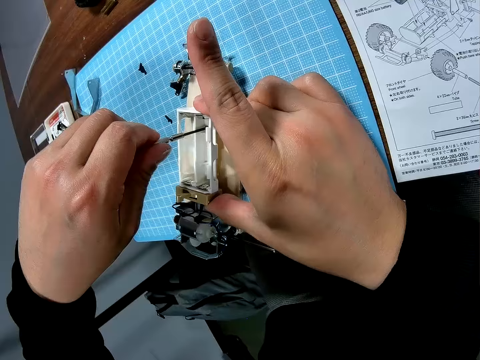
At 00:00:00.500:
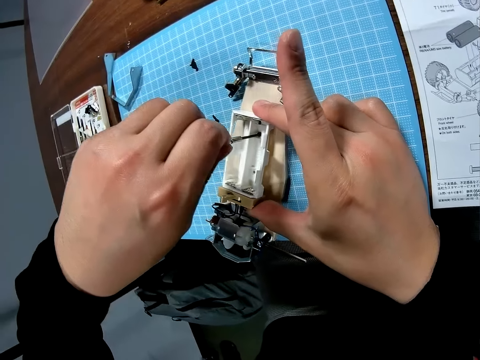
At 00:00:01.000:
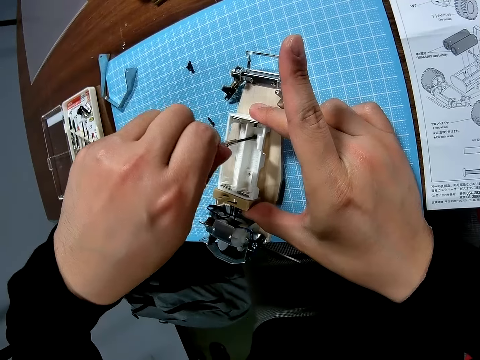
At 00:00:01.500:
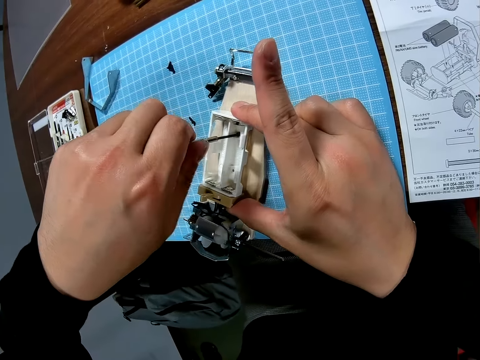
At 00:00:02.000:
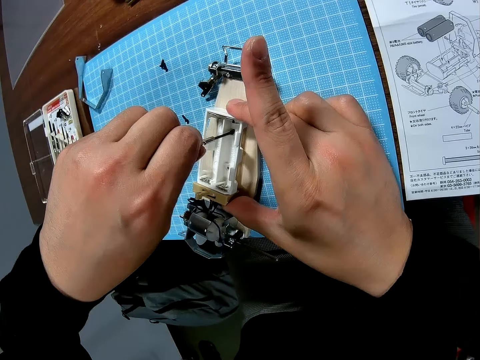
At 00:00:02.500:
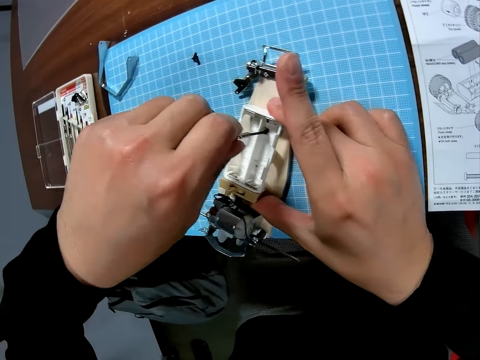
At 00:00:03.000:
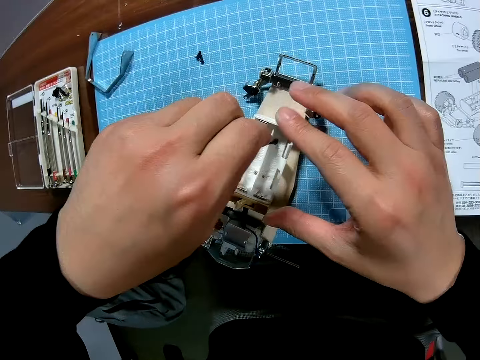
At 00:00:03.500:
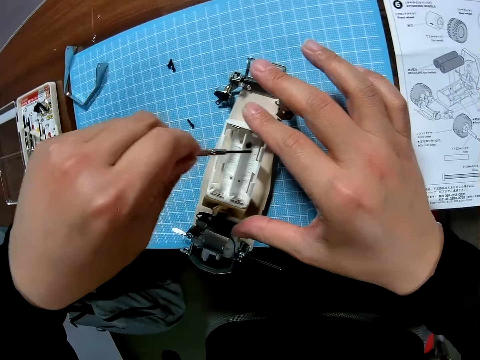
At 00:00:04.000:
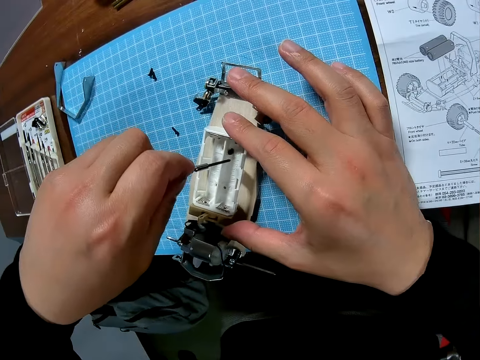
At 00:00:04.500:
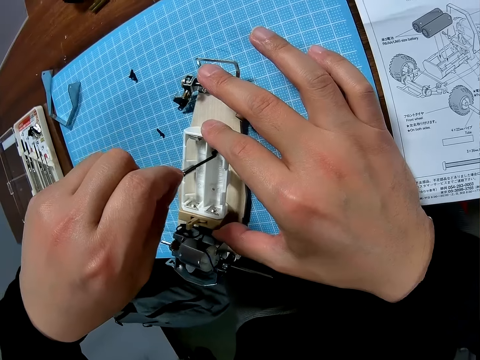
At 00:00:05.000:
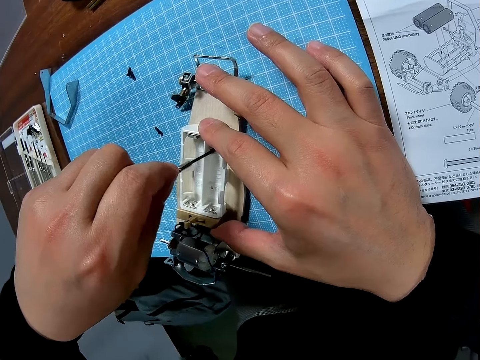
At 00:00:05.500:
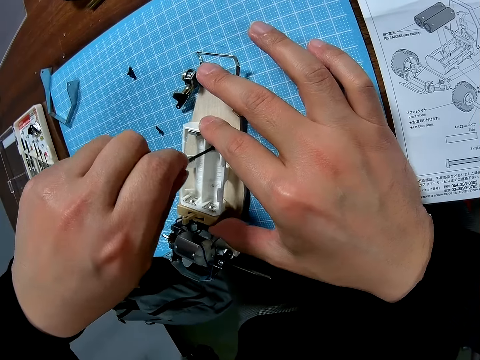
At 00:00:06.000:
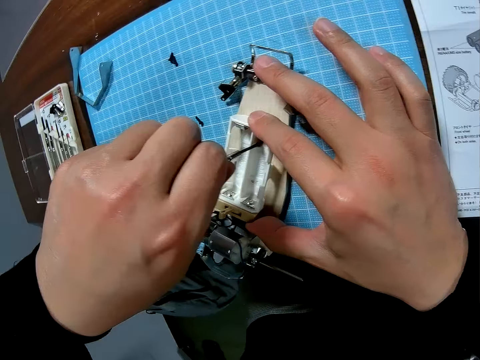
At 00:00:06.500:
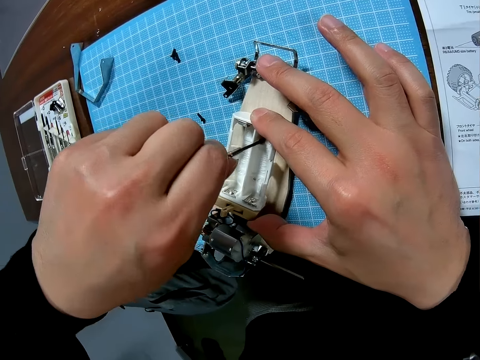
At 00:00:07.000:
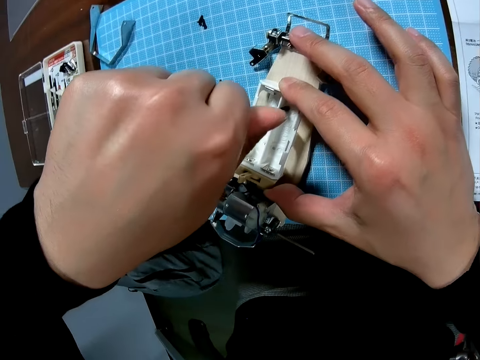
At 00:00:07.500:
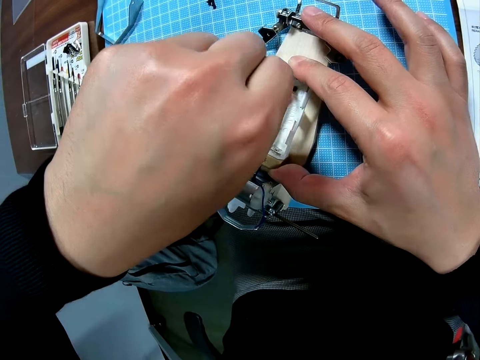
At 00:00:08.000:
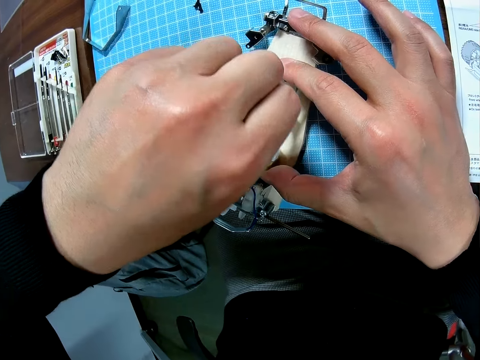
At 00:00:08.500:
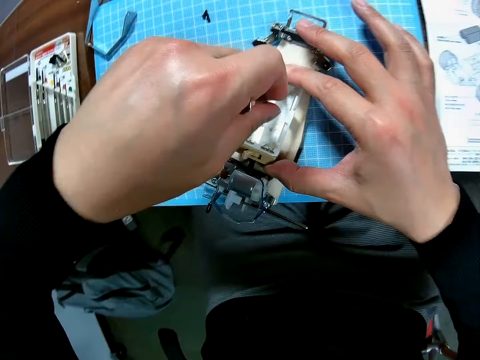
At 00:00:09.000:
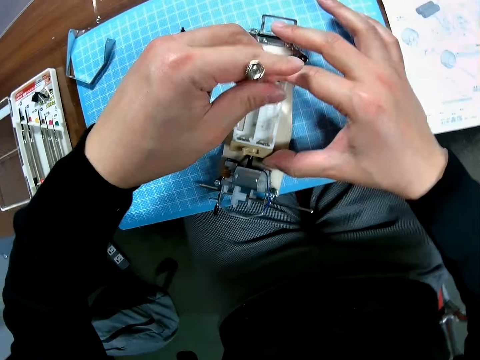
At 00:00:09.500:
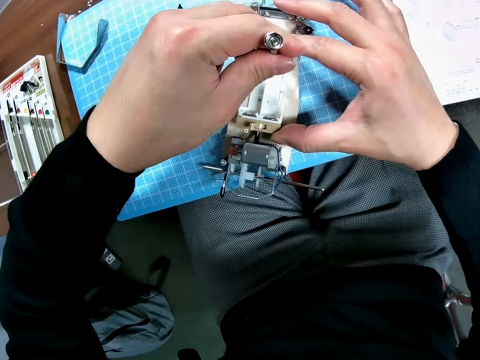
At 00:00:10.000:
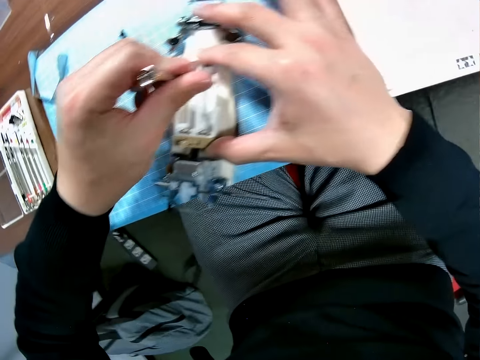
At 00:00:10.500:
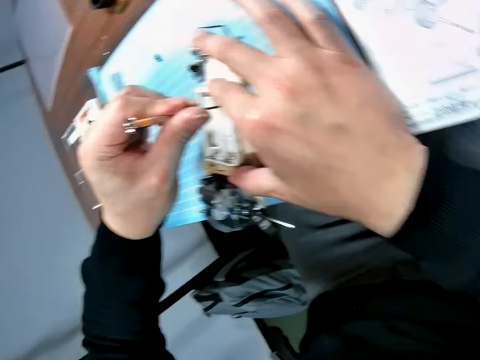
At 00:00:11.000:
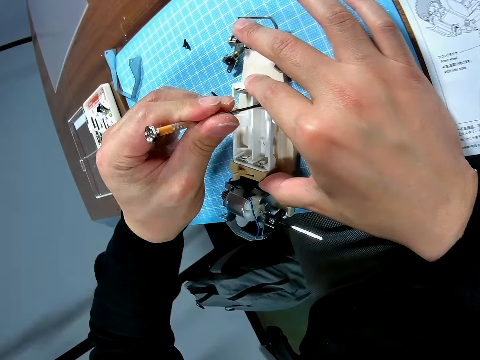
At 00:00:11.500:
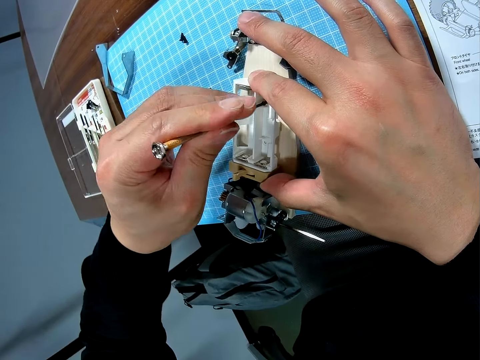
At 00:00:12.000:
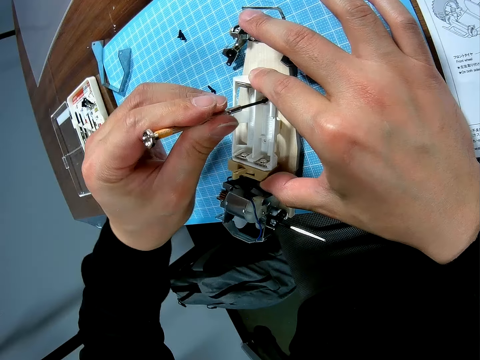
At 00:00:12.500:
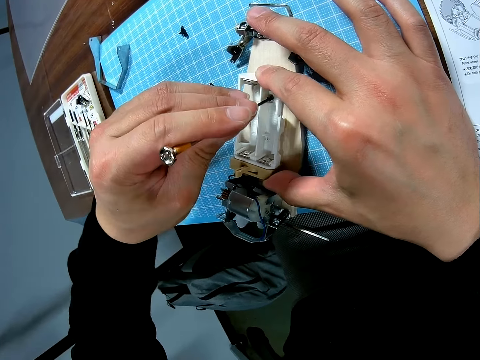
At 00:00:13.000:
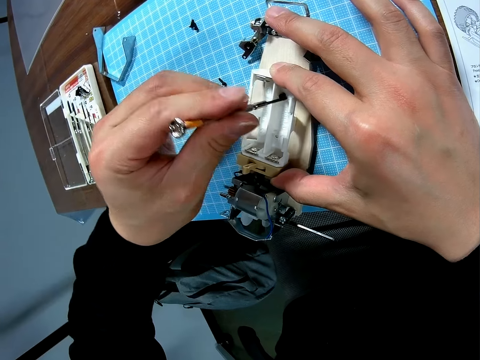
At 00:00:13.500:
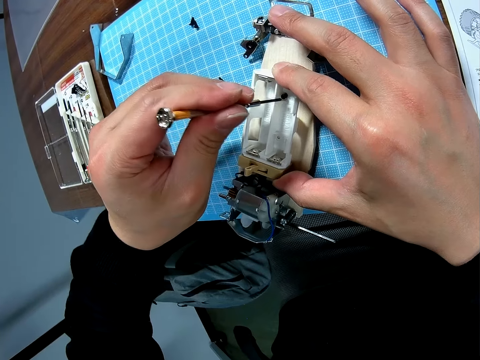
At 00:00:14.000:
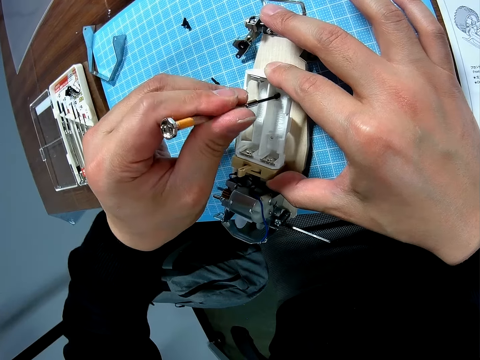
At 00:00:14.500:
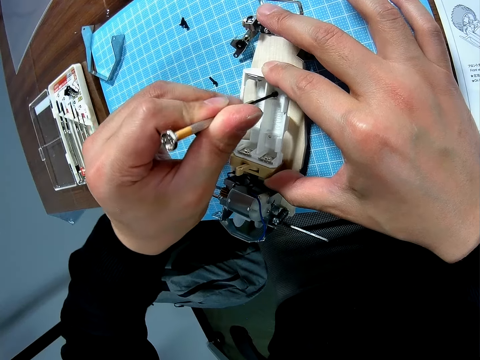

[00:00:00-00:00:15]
The camera wearer screws a bolt into a toy with a screwdriver.

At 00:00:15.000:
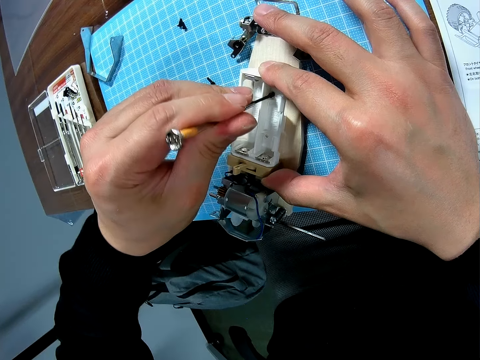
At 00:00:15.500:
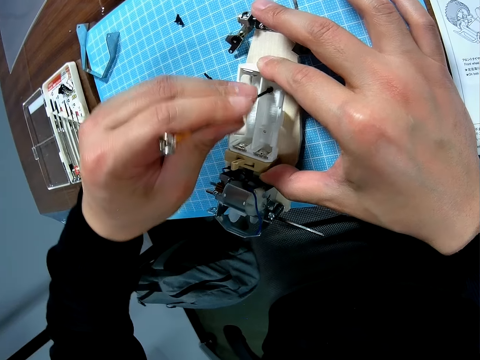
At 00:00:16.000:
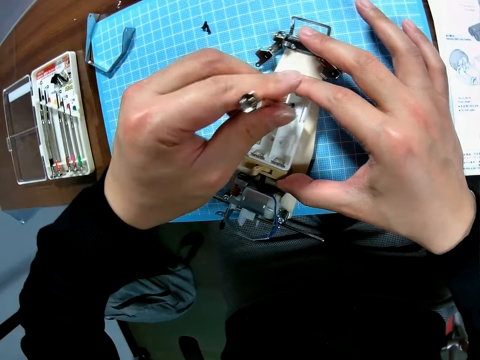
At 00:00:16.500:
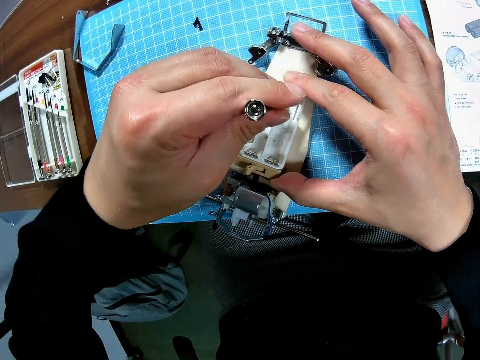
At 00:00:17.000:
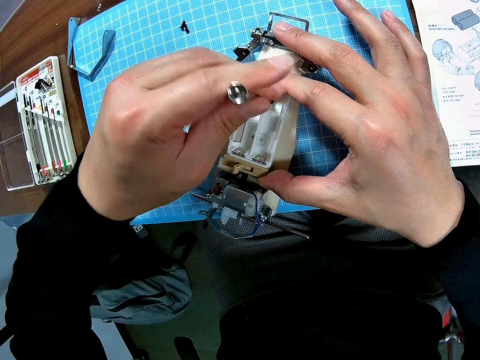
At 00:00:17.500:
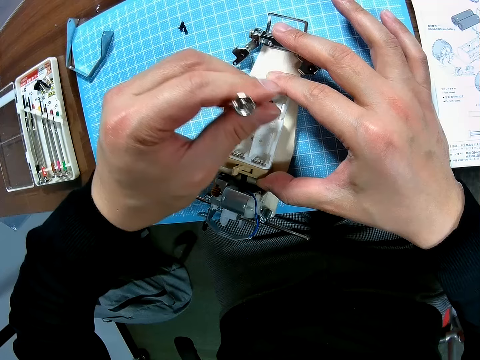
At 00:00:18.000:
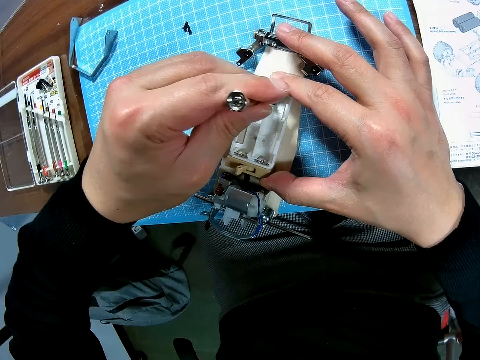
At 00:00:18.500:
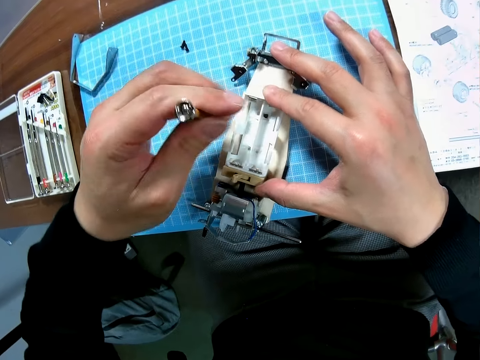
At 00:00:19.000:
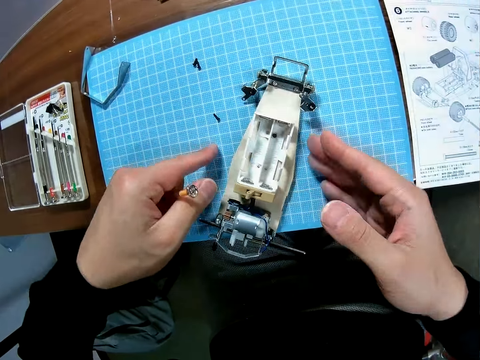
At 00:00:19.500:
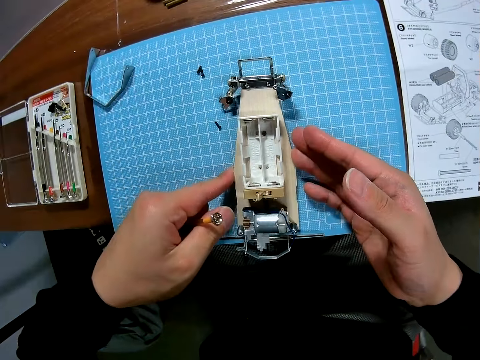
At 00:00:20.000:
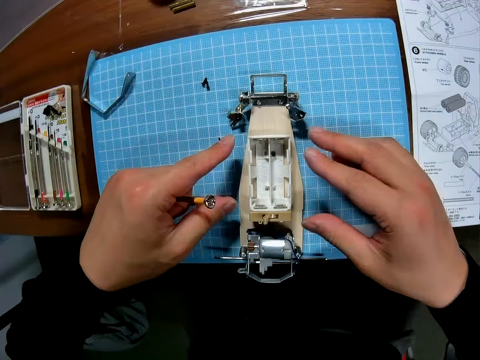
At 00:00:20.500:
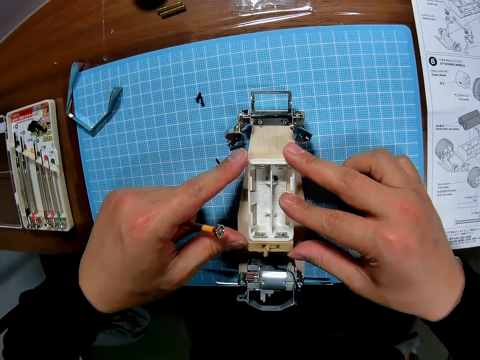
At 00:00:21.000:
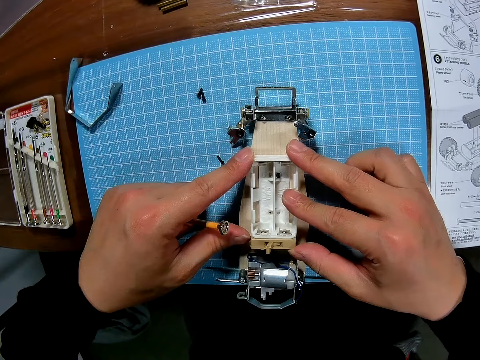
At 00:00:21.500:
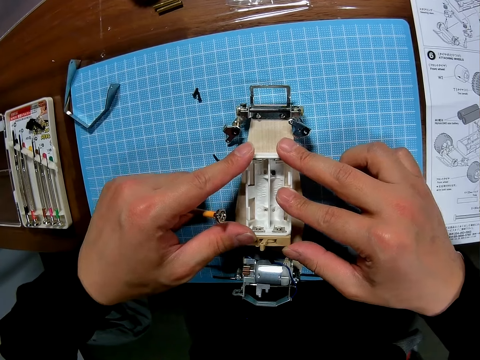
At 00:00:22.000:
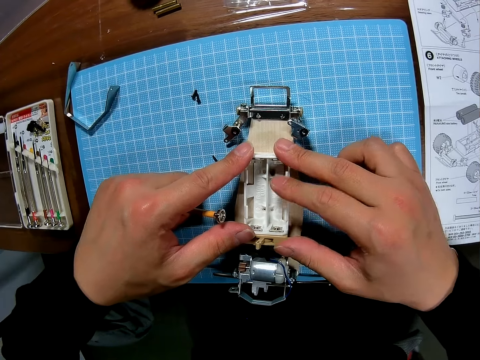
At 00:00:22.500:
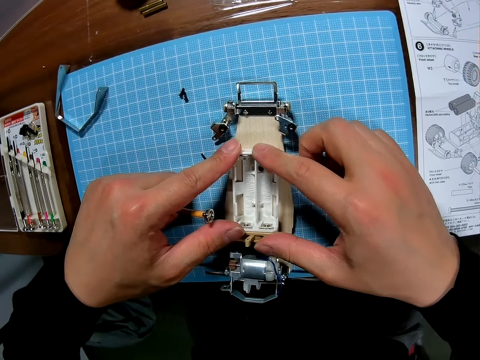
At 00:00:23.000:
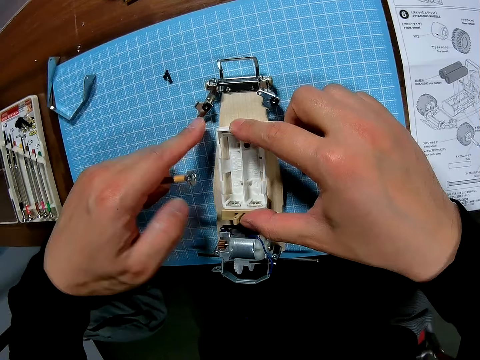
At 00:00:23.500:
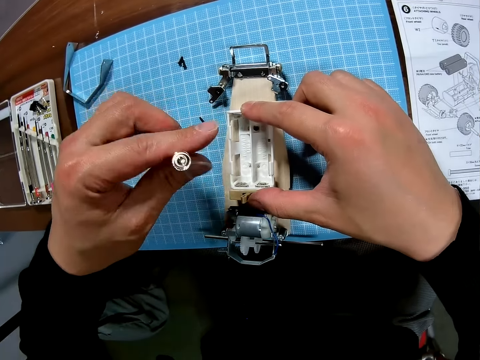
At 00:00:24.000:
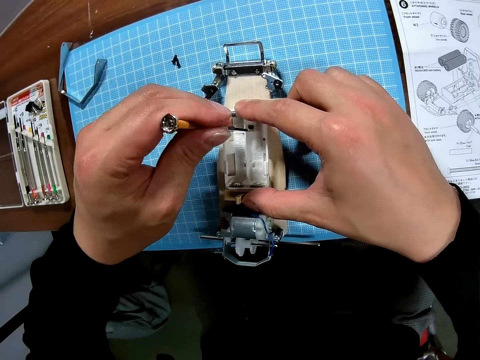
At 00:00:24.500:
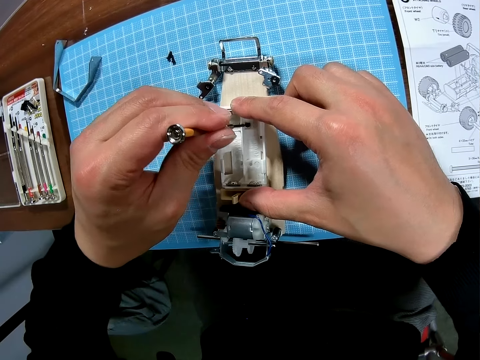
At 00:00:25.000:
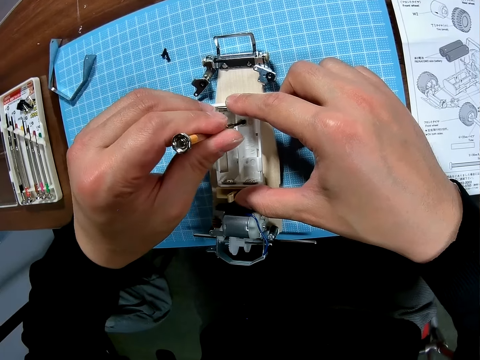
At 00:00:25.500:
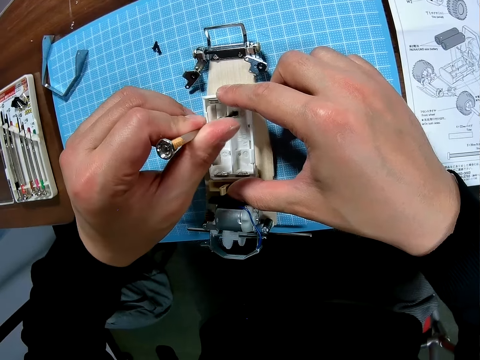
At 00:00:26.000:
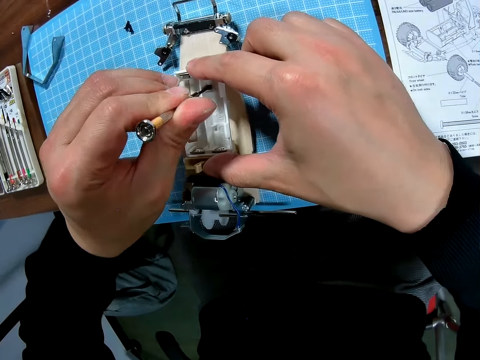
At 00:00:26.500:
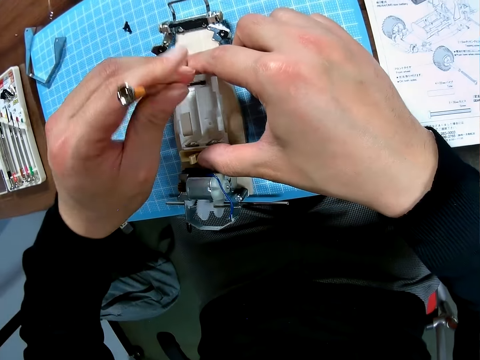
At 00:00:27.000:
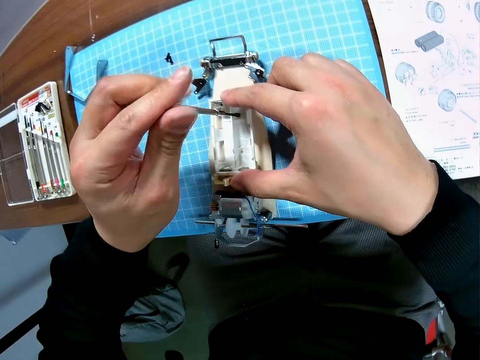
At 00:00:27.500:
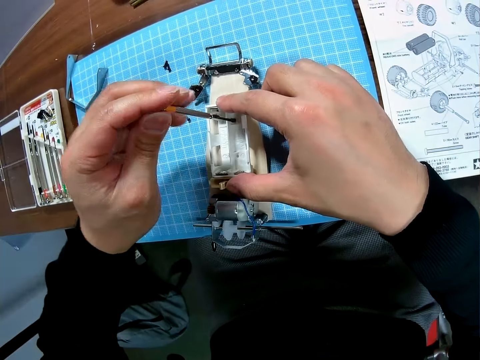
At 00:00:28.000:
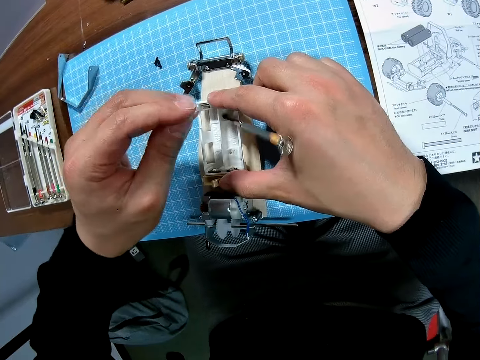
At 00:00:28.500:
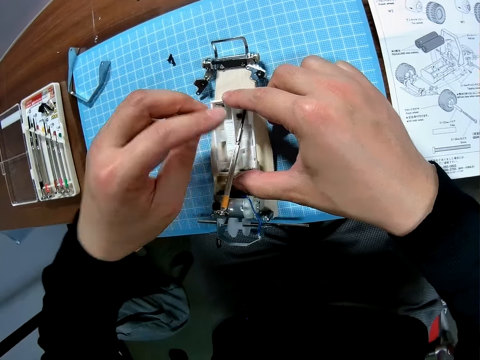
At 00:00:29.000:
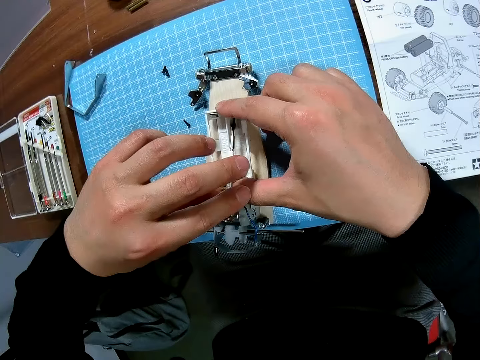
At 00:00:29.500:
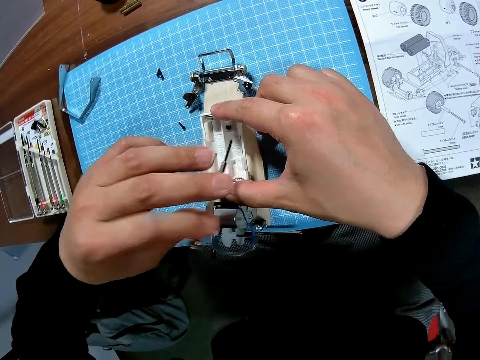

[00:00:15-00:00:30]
The camera wearer stops to tighten. They adjust the placement of the toy. They hold the toy material with two hands. They screw a bolt into the toy with a screwdriver.
